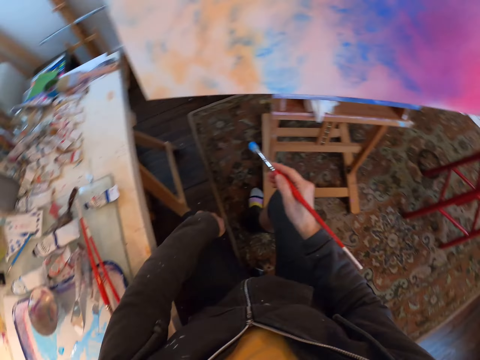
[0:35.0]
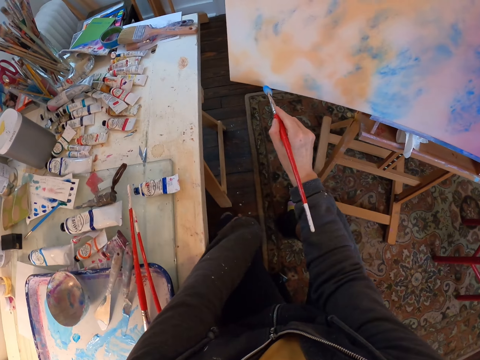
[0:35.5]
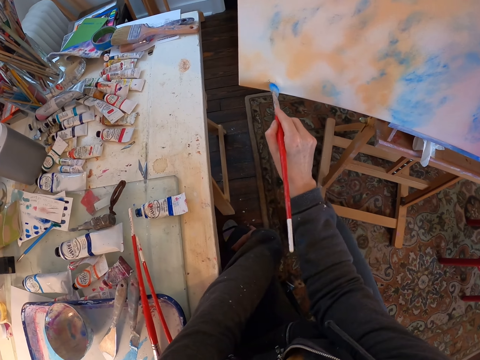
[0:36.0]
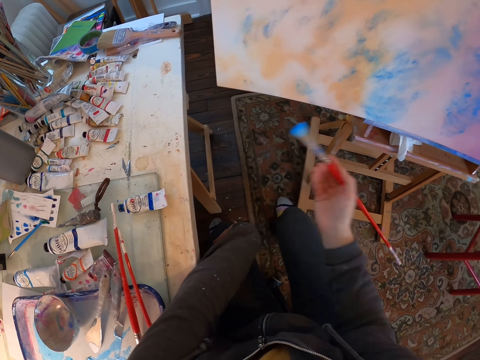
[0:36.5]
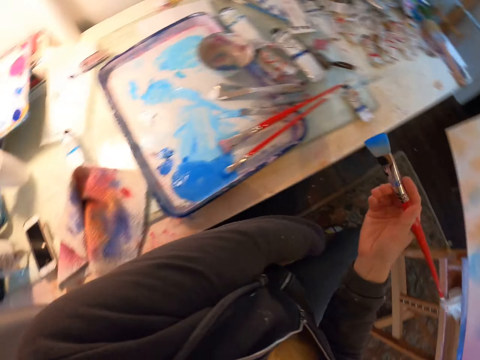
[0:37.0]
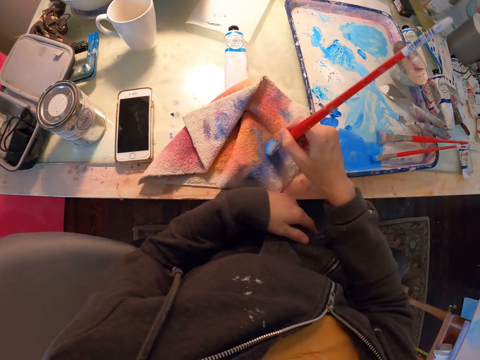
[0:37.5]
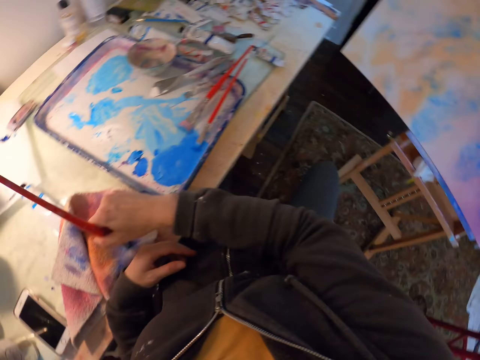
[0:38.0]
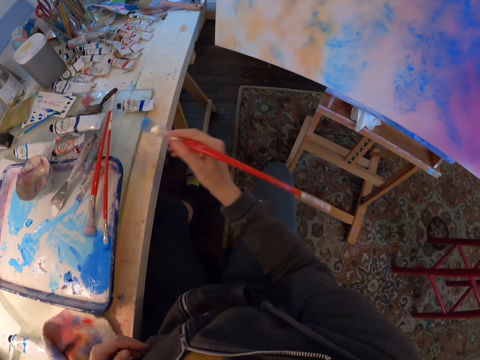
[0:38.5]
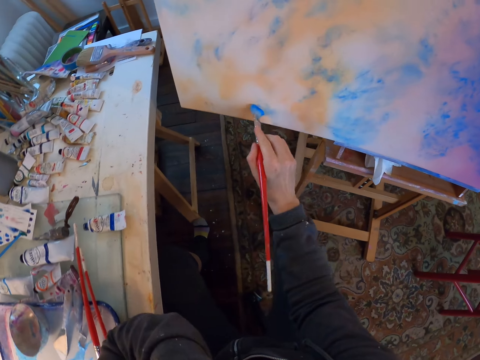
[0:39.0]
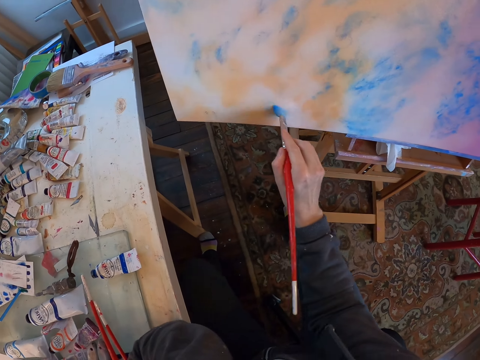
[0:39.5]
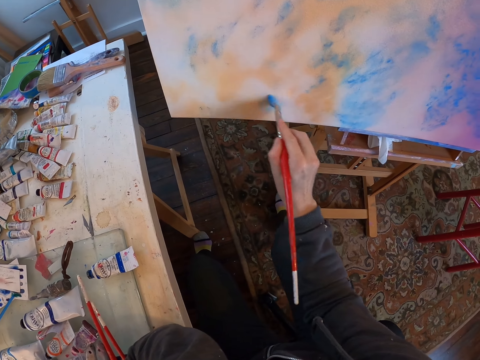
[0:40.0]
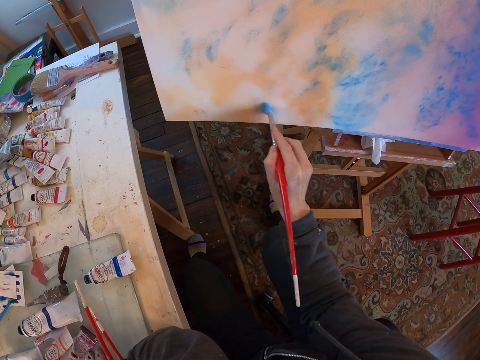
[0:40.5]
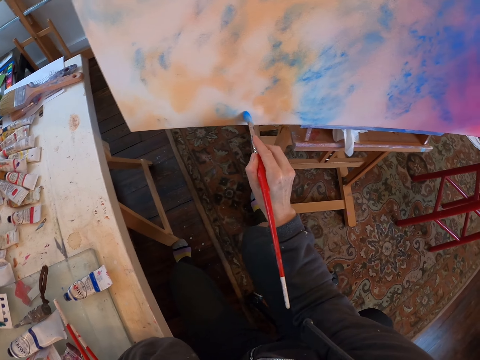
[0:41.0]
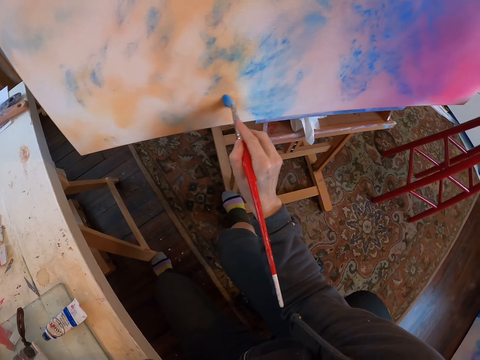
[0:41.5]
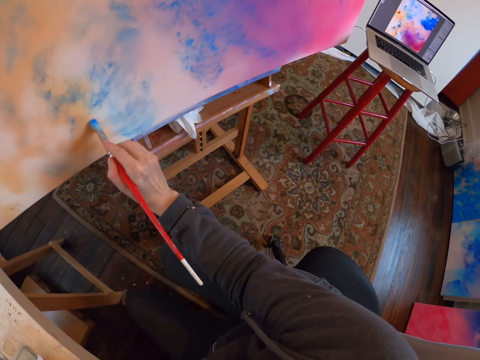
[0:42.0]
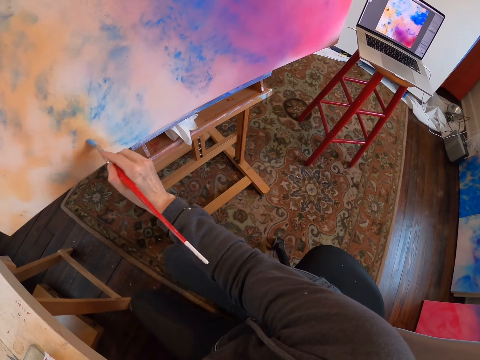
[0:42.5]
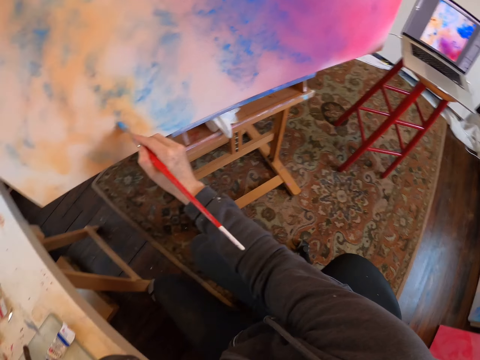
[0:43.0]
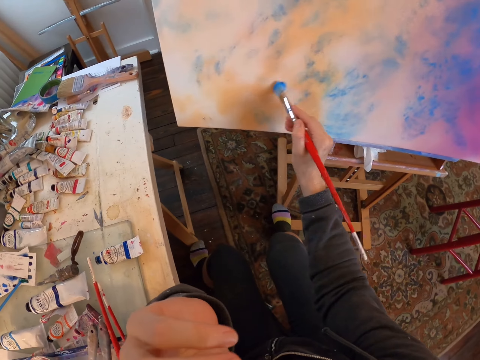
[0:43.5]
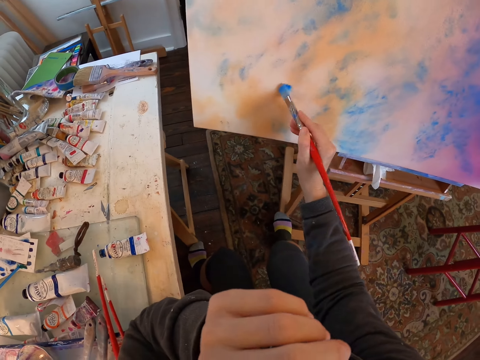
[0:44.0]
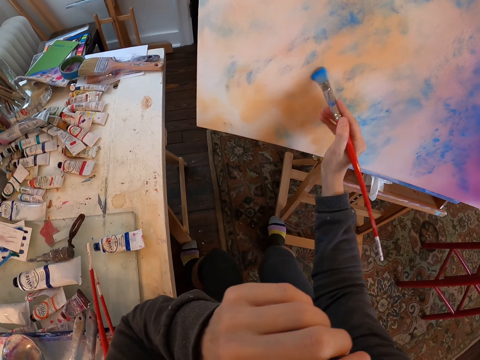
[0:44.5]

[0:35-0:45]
The camera wearer paints on the canvas. She wipes out excess paint from the brush by a wiping towel. She paints on the canvas. She touches her face.

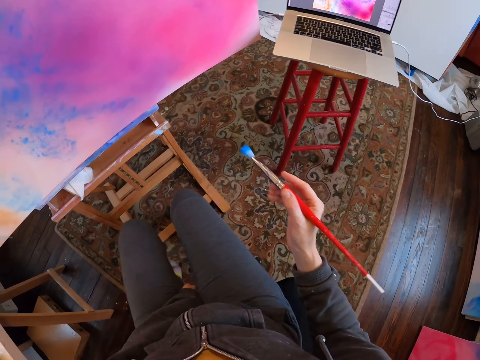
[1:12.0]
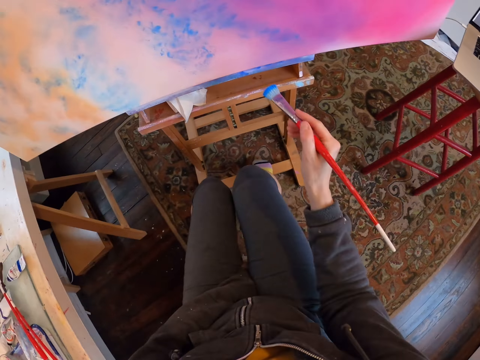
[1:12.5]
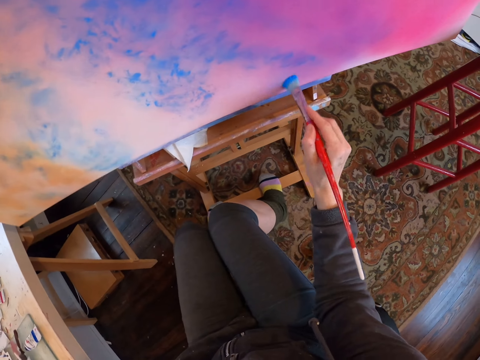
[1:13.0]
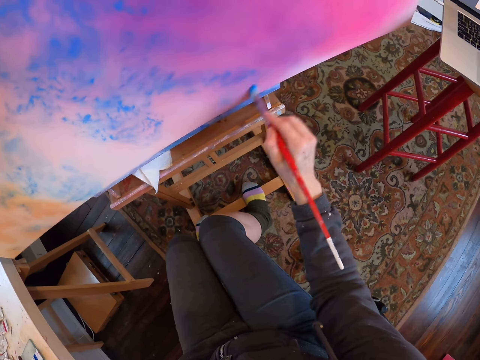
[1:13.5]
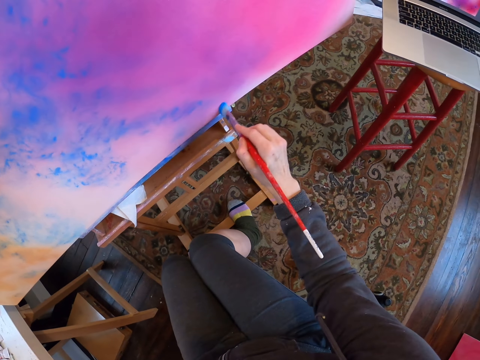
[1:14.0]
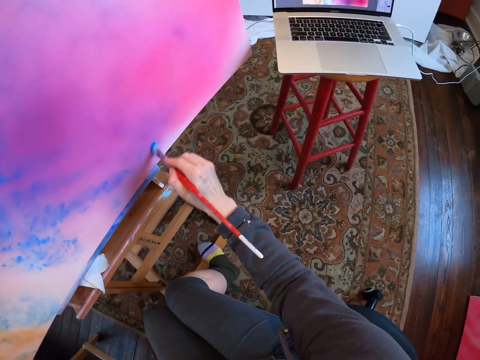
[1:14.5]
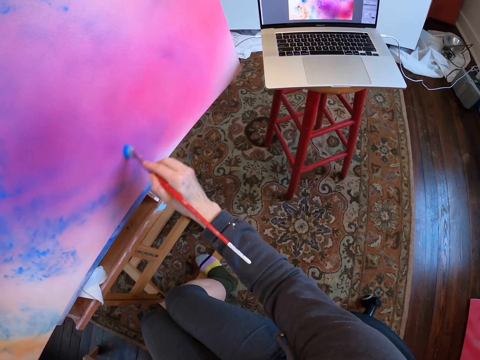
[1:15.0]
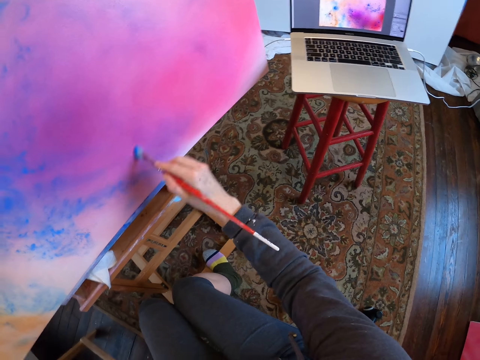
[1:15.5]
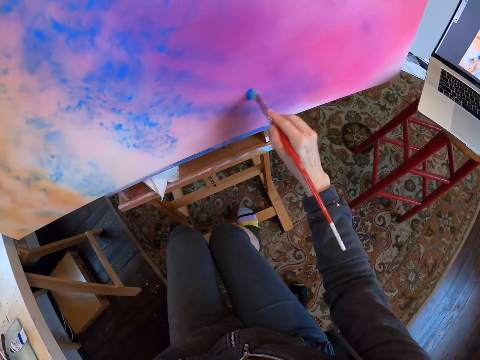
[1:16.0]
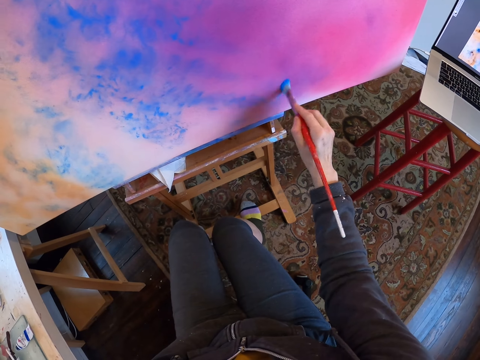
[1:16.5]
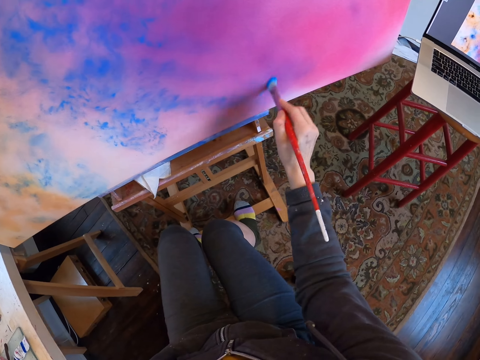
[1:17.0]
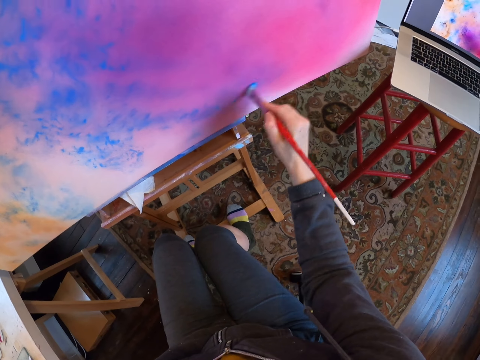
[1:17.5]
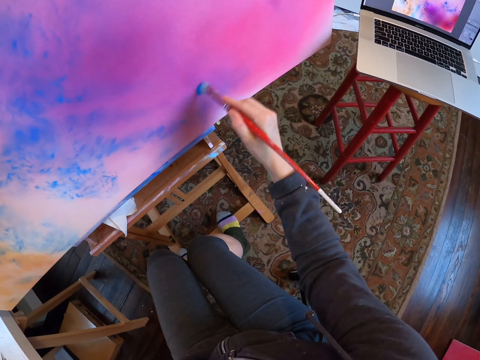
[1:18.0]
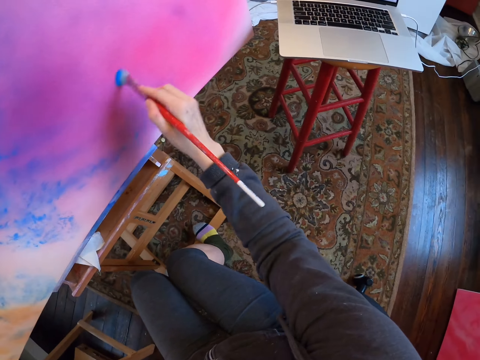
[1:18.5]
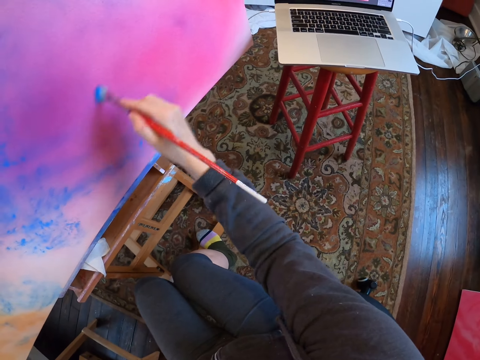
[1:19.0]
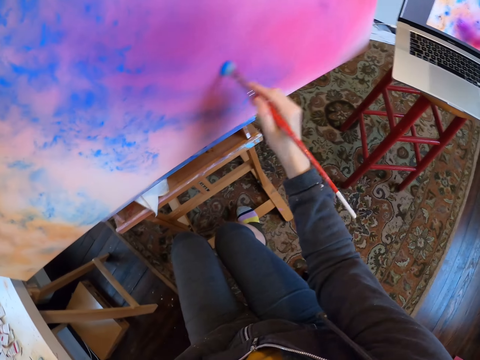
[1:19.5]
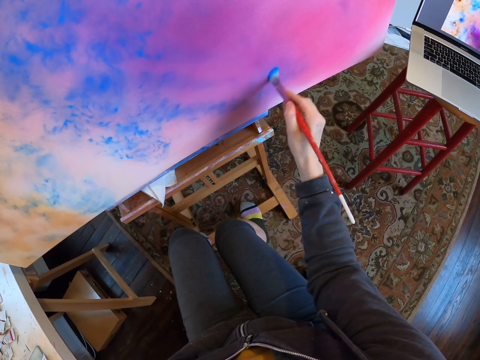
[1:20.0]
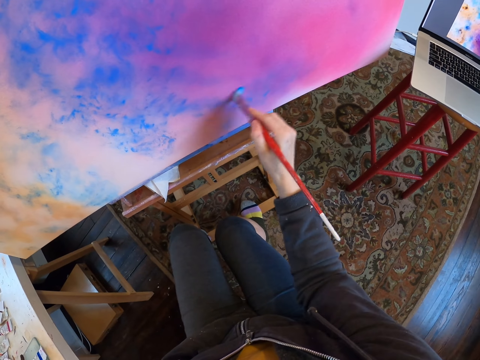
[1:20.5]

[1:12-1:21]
The camera wearer looks at the screen. They paint on the canvas. They look at the screen. They paint on the canvas.

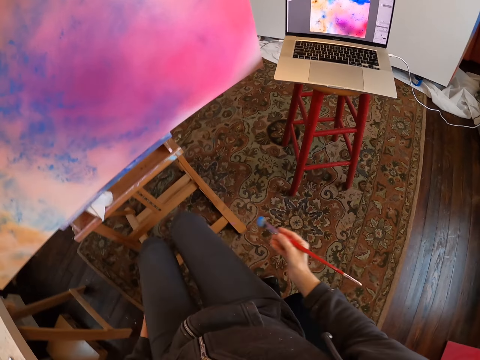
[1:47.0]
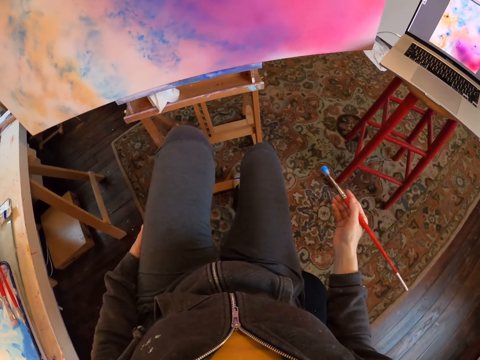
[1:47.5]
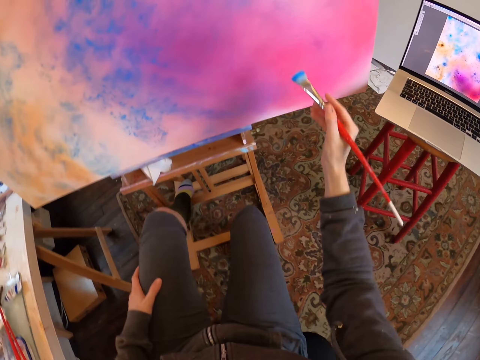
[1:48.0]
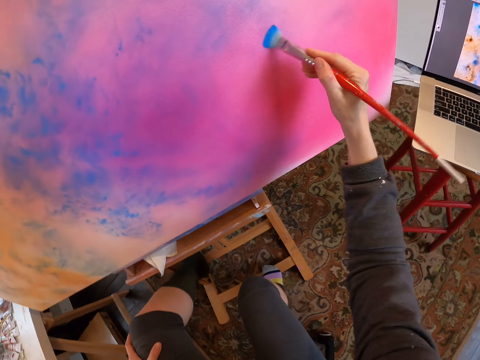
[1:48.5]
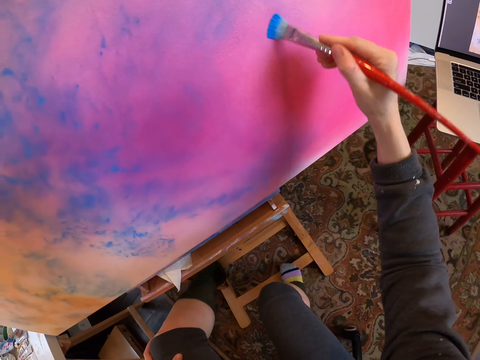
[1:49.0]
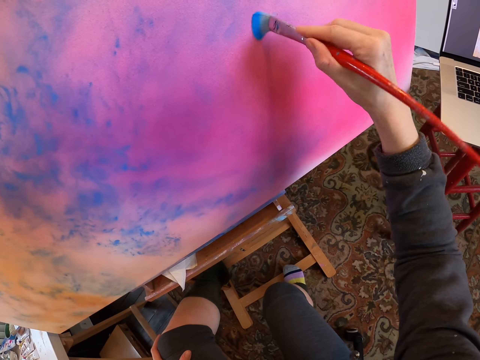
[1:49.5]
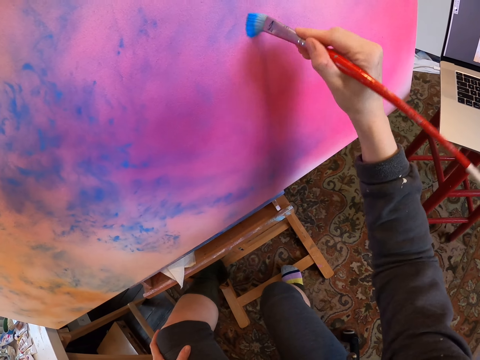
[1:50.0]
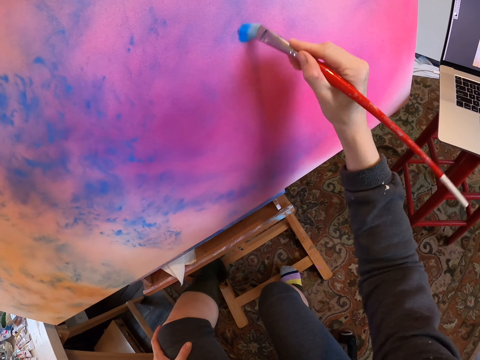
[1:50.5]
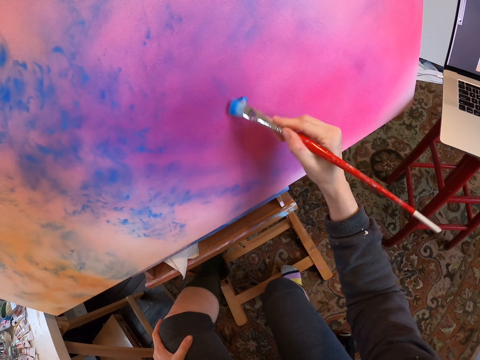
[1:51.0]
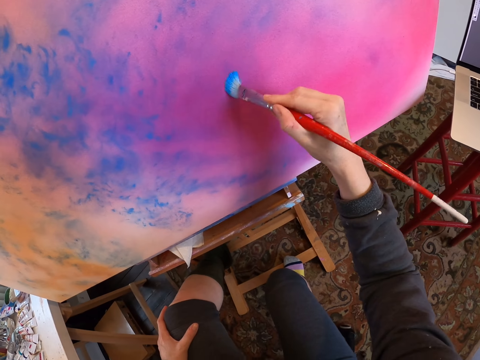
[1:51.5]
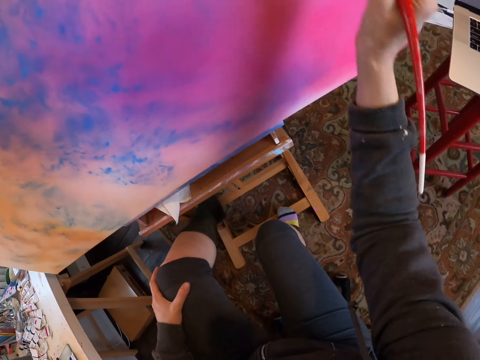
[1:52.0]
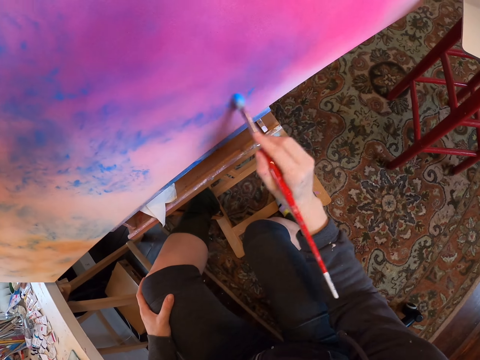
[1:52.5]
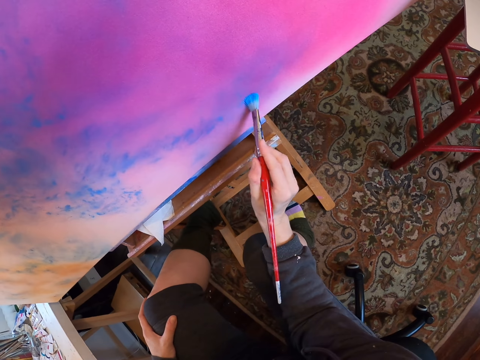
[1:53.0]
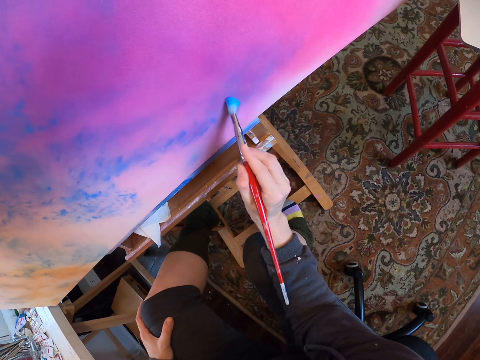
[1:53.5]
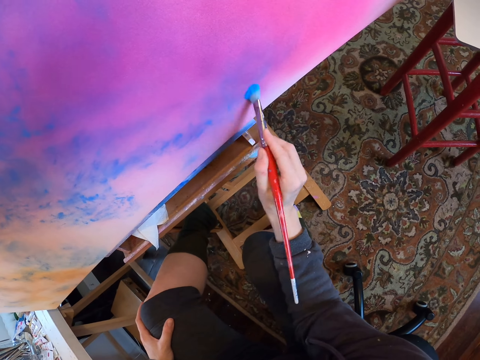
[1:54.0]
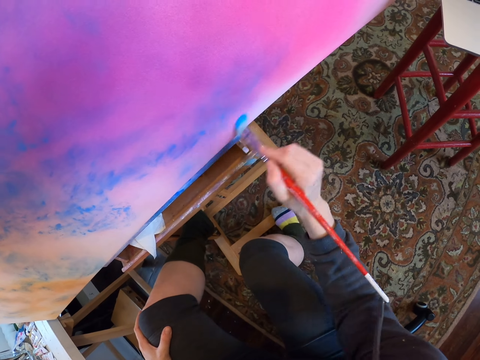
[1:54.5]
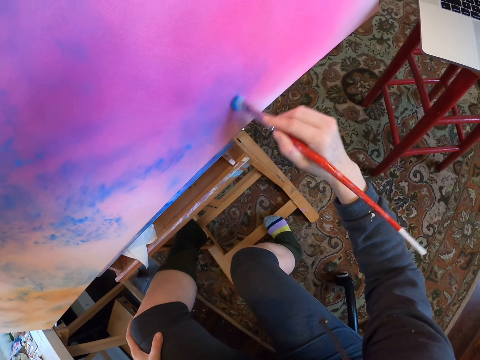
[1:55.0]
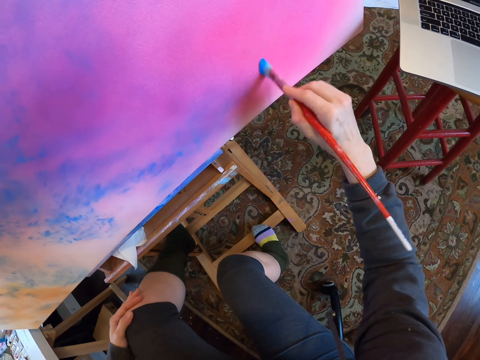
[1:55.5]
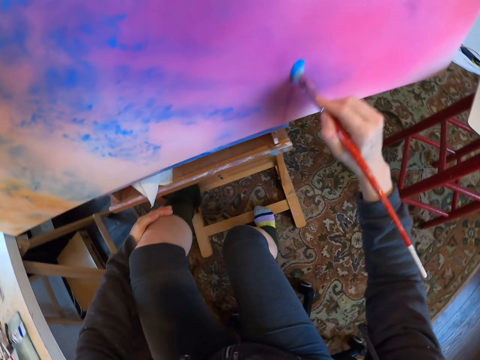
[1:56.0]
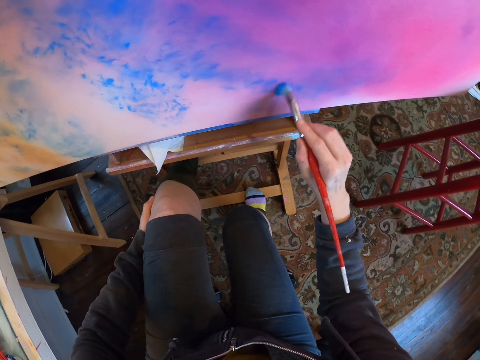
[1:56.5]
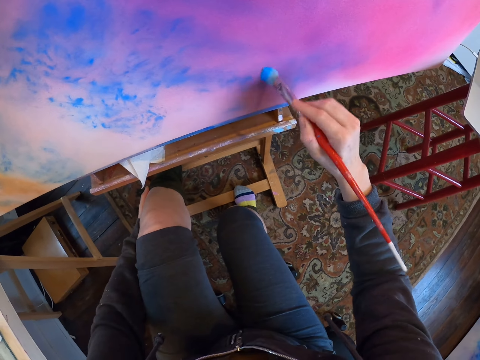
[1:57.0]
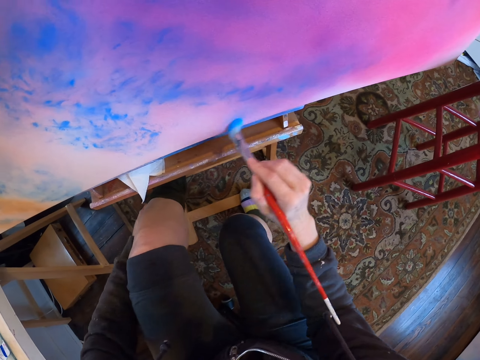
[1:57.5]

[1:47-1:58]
The camera wearer rubs her leg with her hand.
